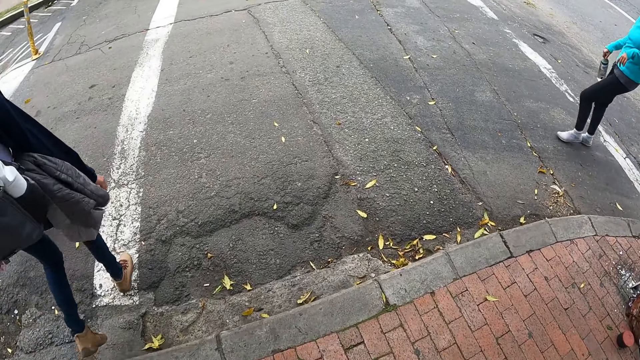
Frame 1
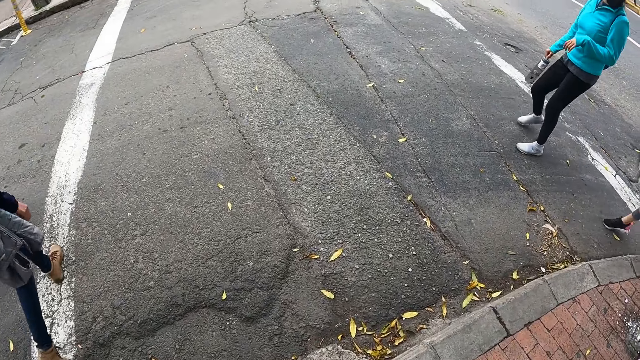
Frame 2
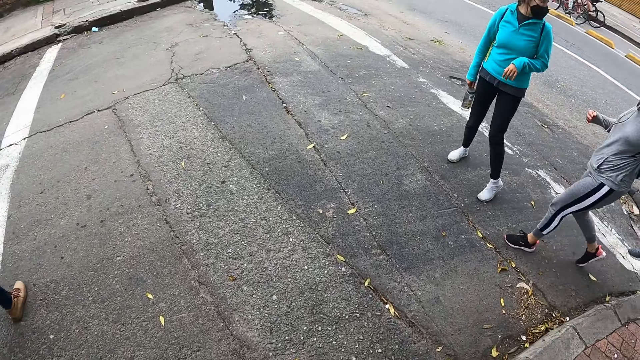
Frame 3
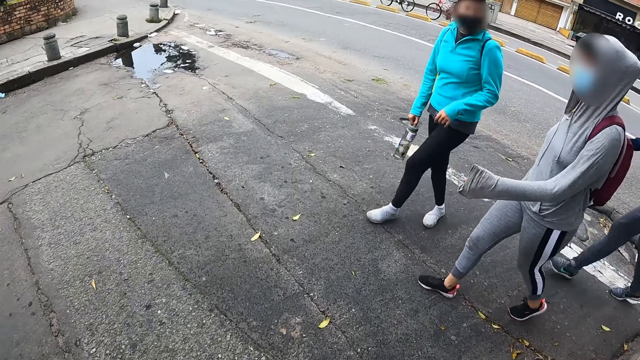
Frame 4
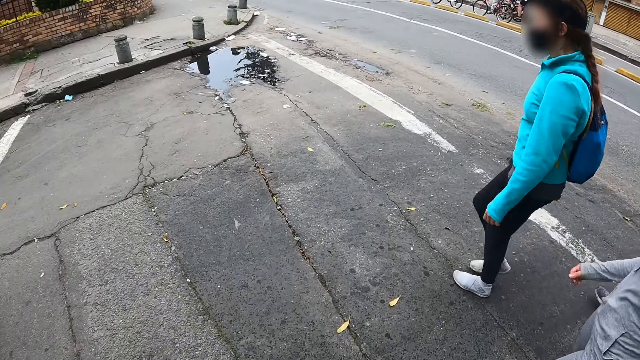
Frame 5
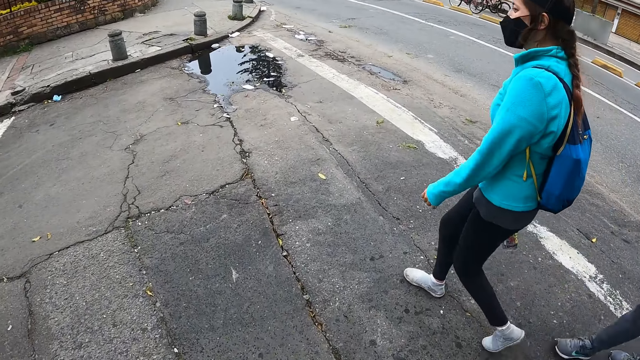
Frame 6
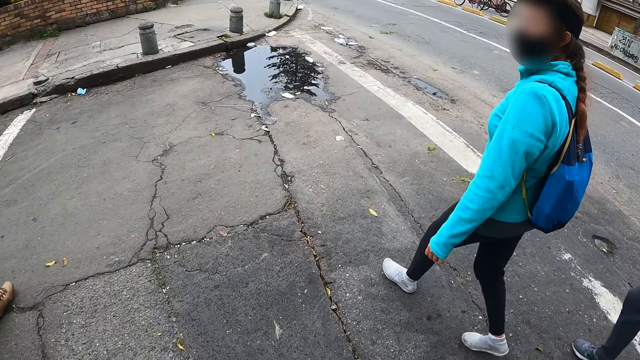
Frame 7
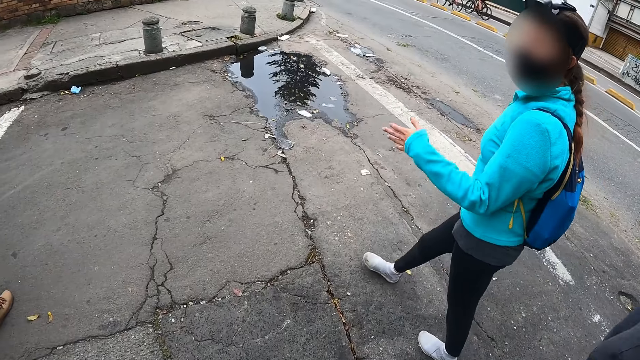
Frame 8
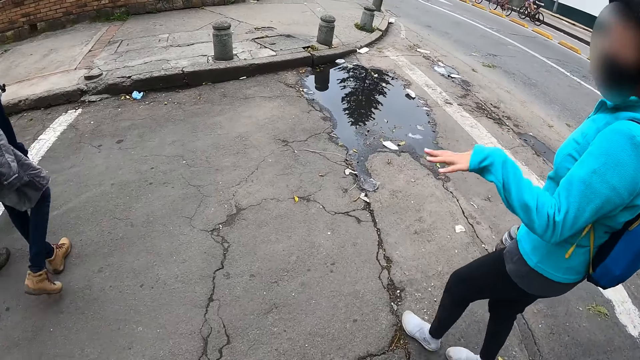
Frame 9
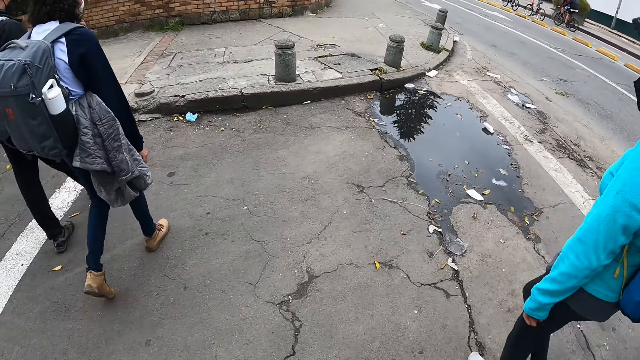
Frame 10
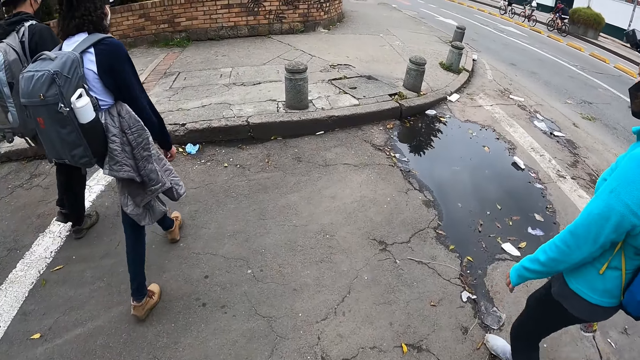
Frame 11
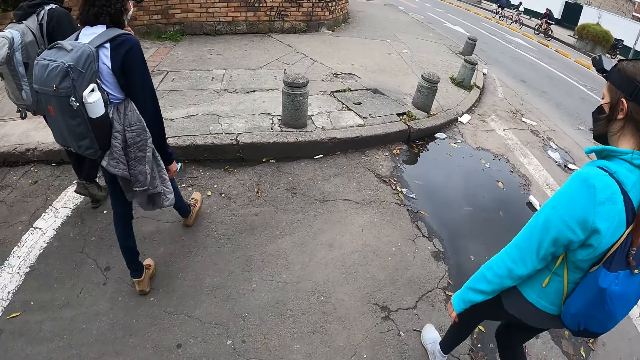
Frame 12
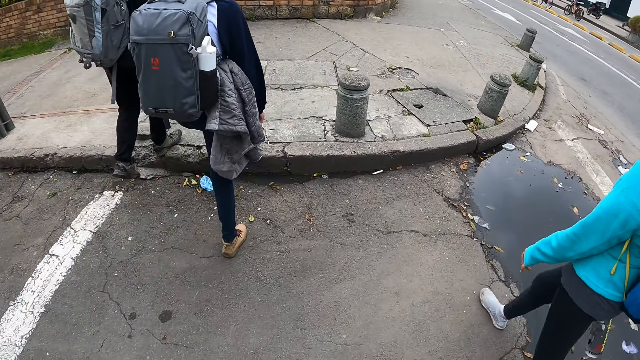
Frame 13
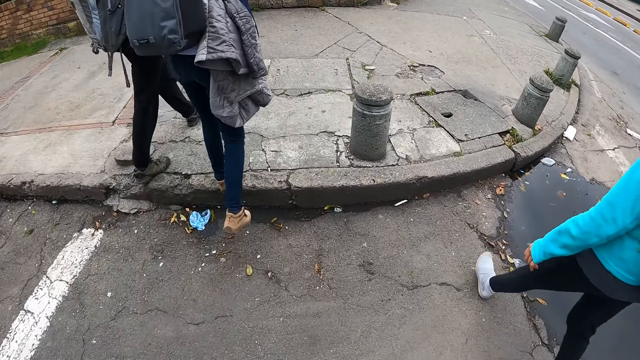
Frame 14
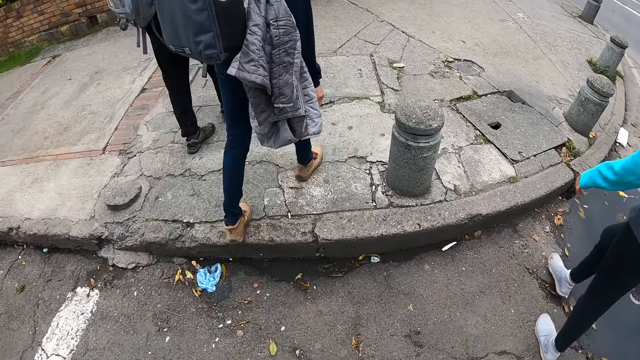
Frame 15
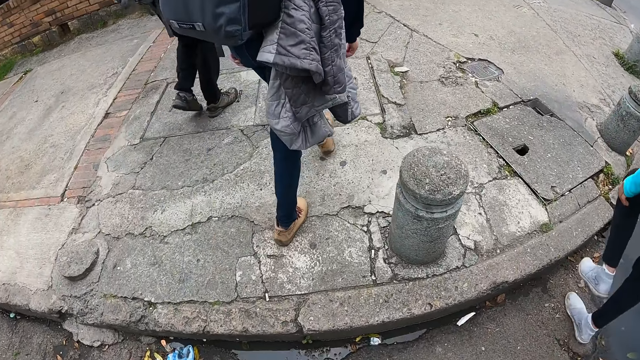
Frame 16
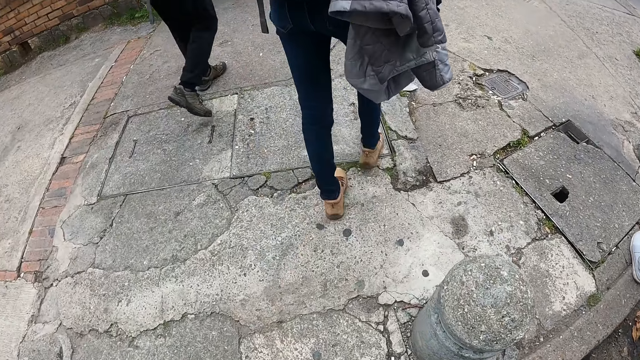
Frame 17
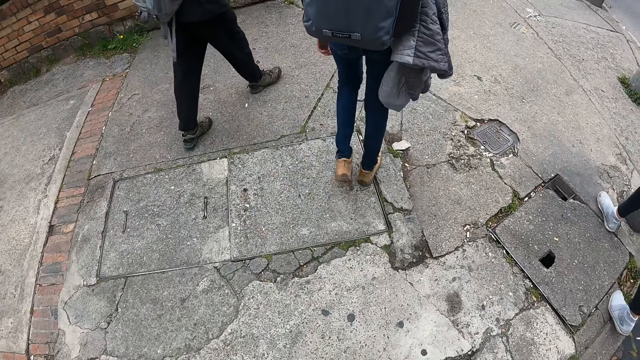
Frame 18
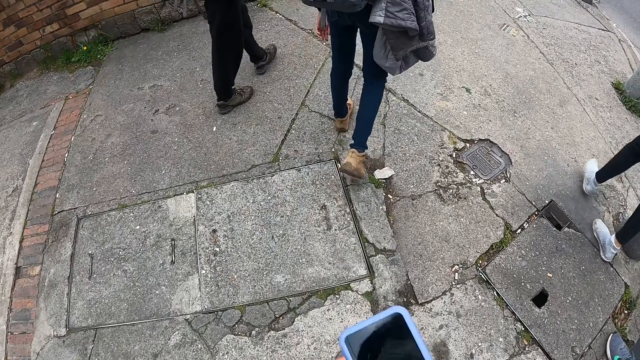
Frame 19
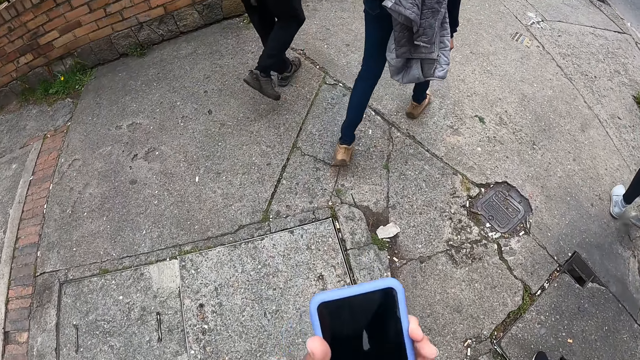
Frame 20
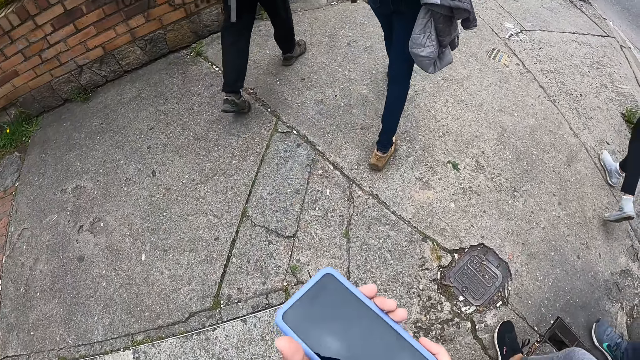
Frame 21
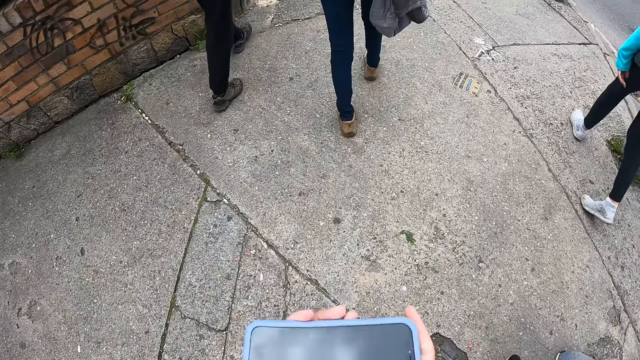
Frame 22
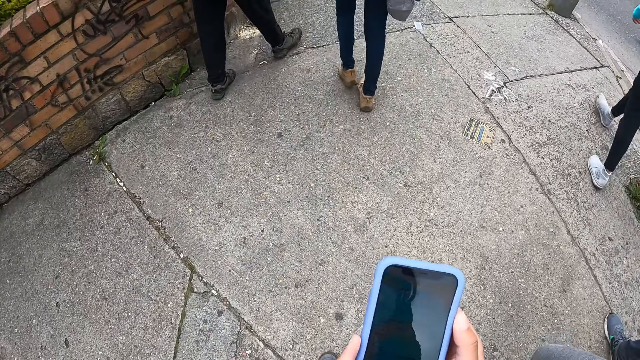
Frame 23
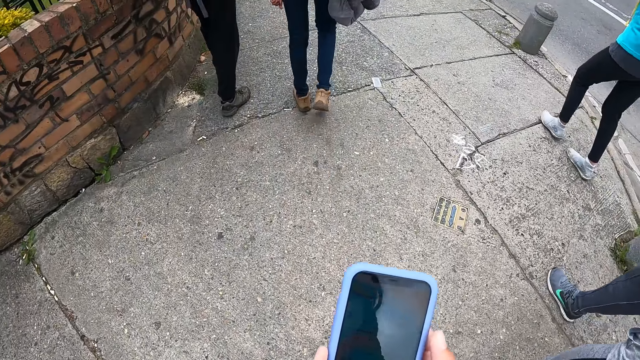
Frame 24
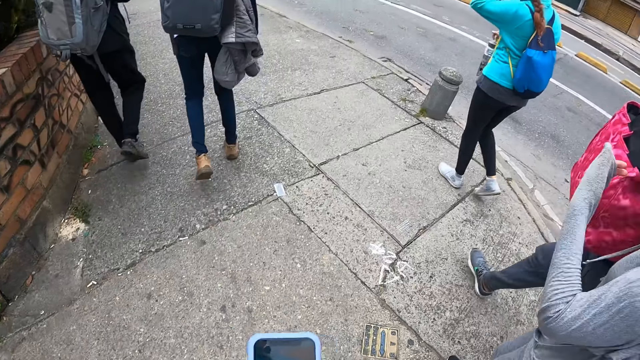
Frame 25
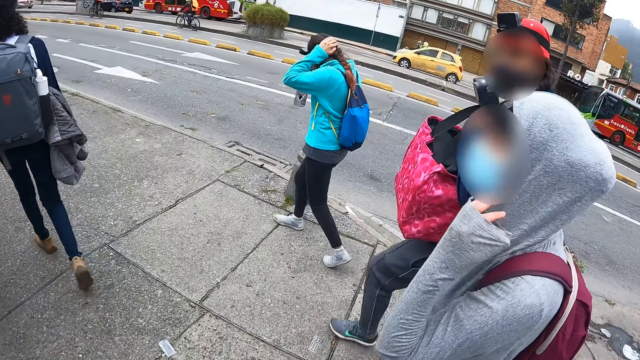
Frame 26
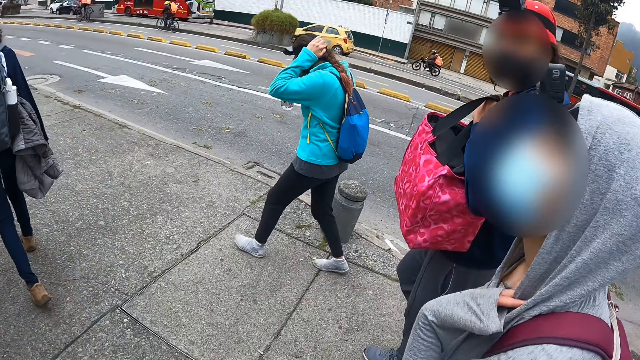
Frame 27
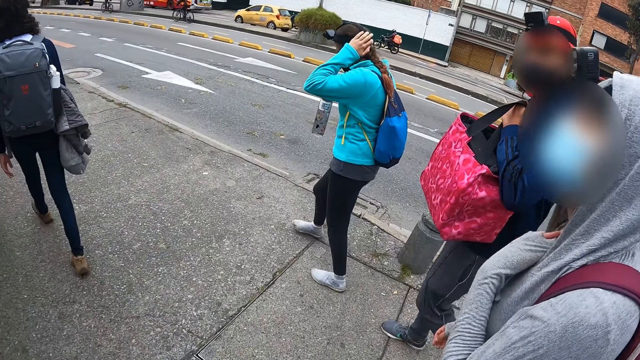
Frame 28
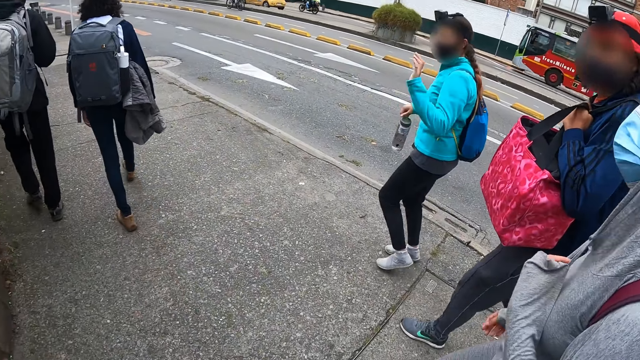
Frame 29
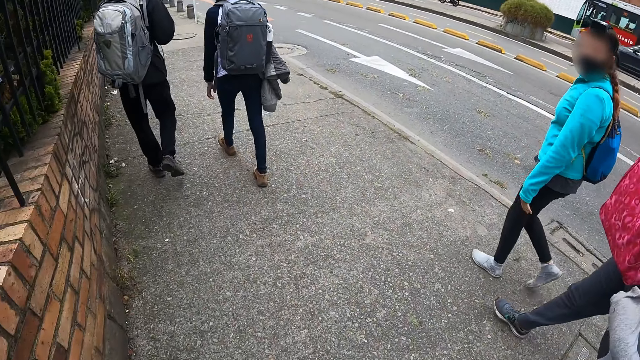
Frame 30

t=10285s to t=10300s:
The camera wearer holds a phone in her hands. She turns the phone. A woman touches her hair with her left hand. The woman touches her hood with her left hand.

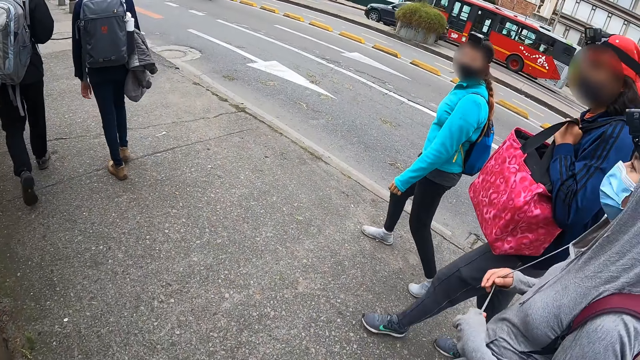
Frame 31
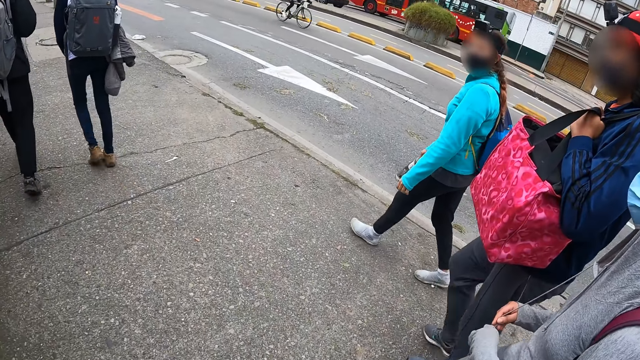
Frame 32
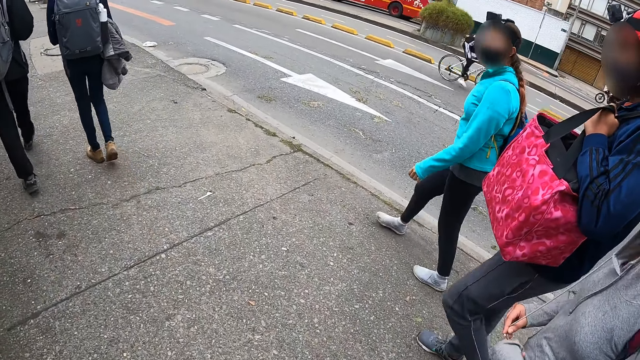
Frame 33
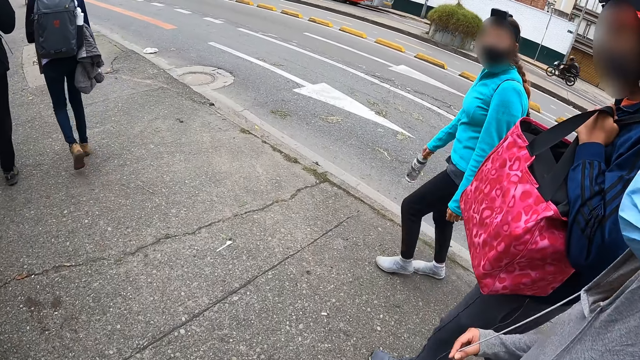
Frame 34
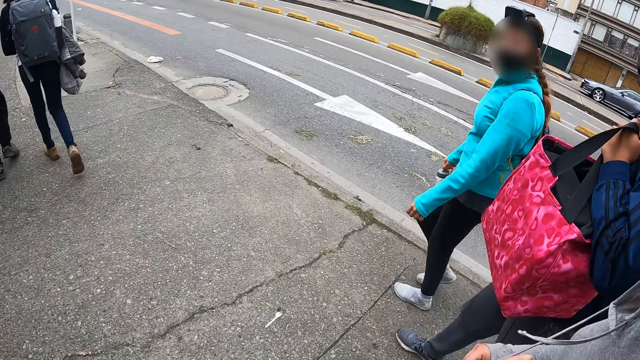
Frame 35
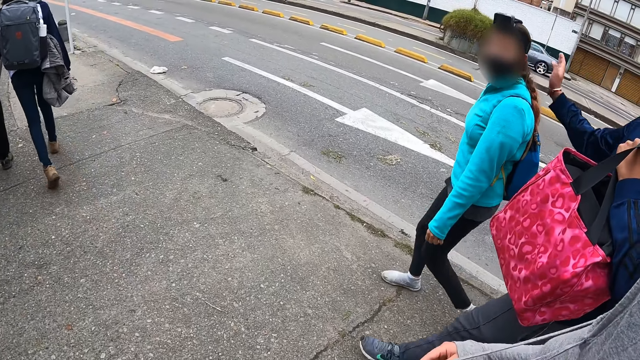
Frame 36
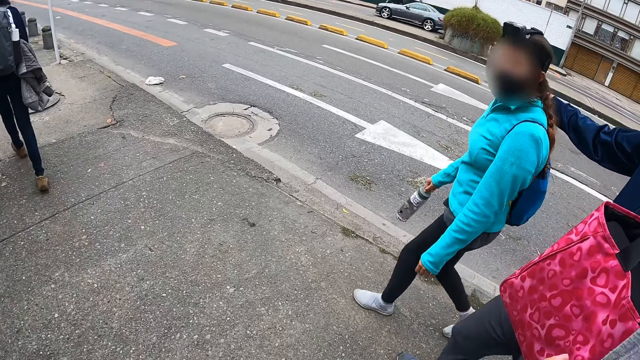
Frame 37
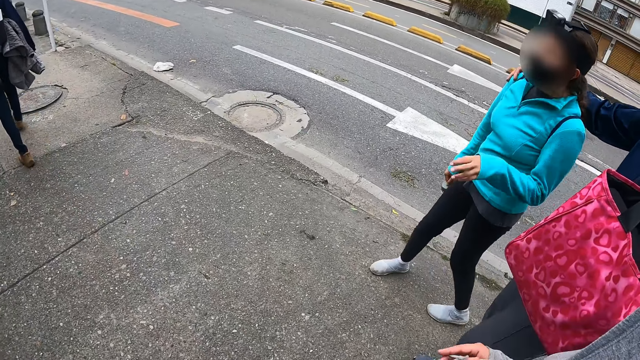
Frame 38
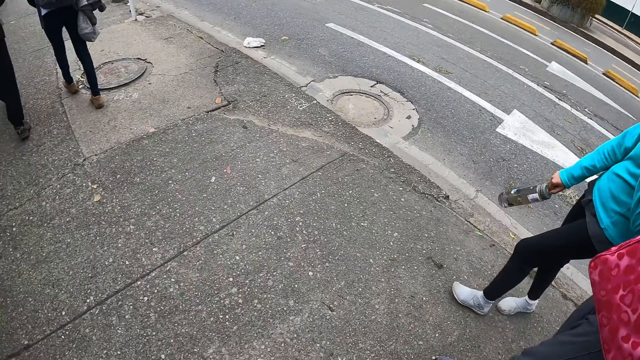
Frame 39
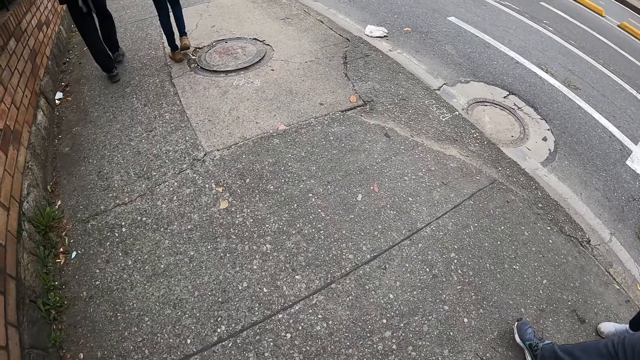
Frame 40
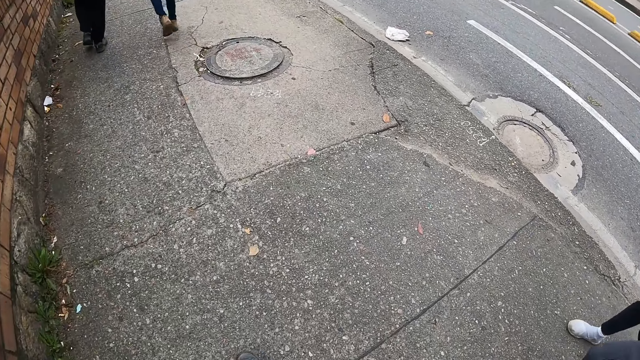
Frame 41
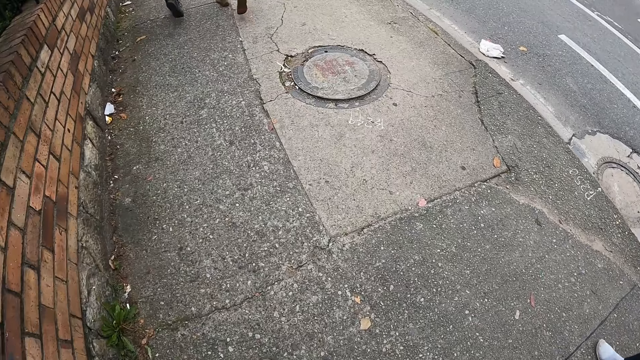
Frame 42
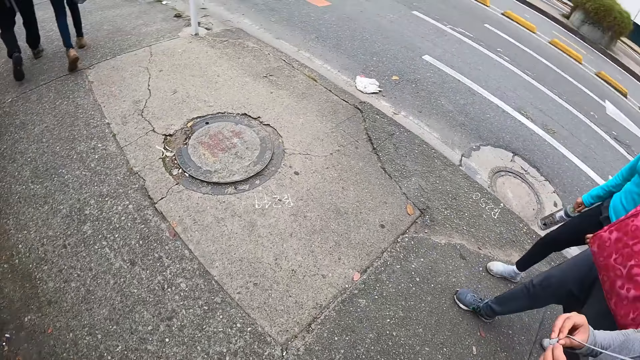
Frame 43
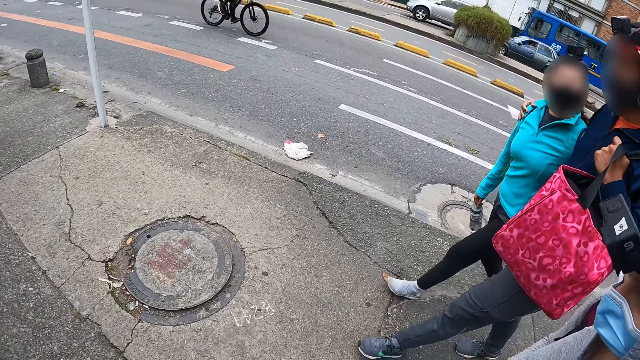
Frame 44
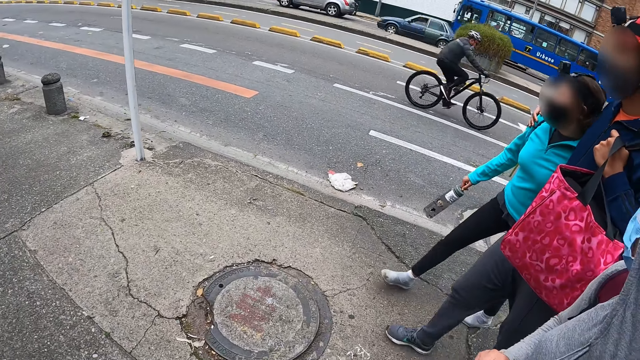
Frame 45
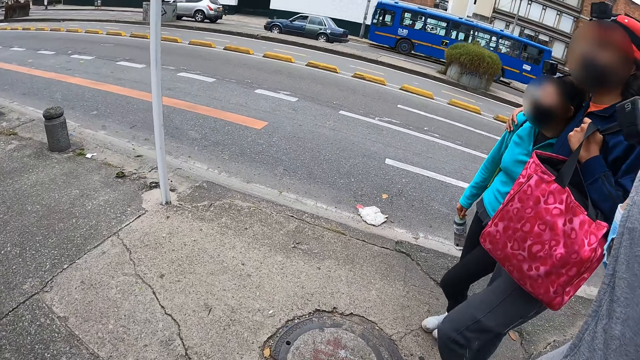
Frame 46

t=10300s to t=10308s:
A bicycle cycles past the camera wearer on the paved road. The man places his right hand on the woman's shoulder.
